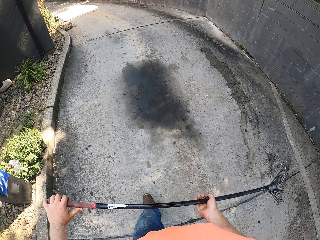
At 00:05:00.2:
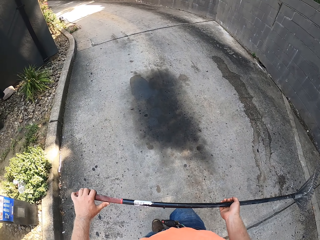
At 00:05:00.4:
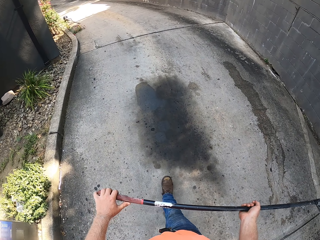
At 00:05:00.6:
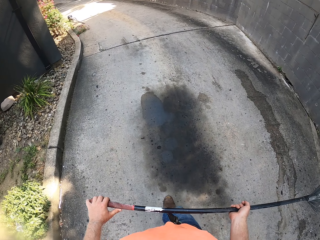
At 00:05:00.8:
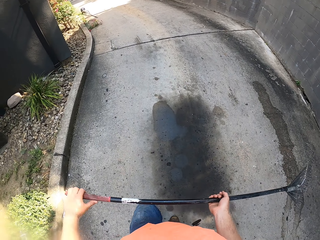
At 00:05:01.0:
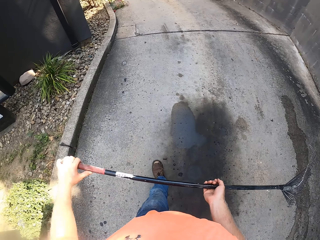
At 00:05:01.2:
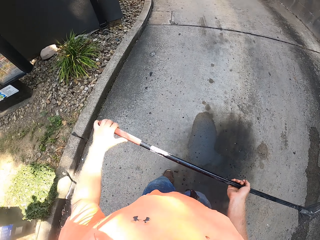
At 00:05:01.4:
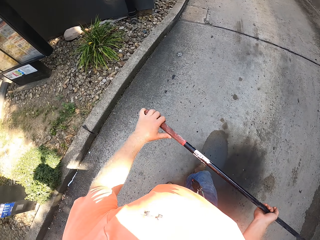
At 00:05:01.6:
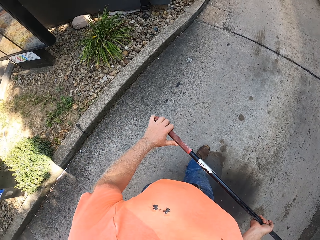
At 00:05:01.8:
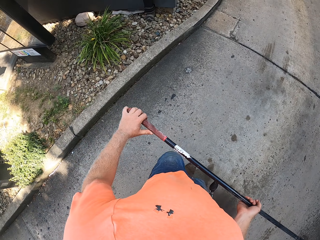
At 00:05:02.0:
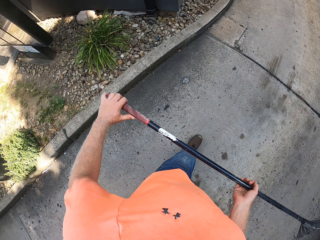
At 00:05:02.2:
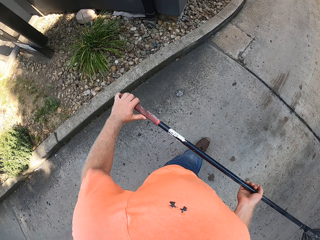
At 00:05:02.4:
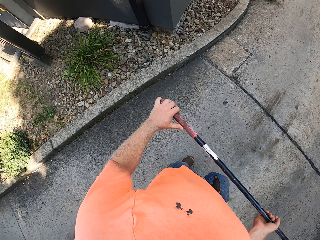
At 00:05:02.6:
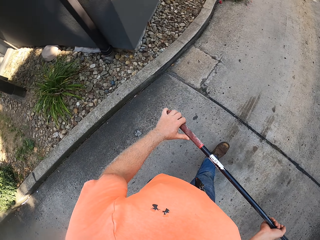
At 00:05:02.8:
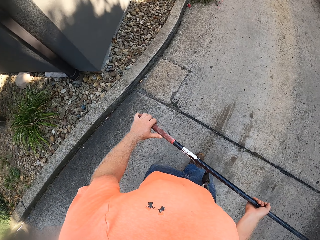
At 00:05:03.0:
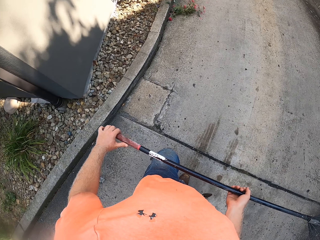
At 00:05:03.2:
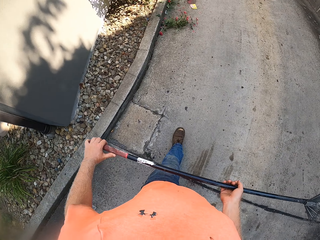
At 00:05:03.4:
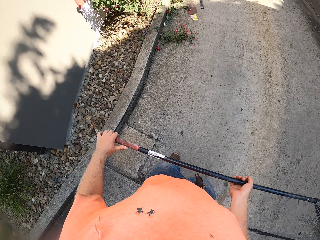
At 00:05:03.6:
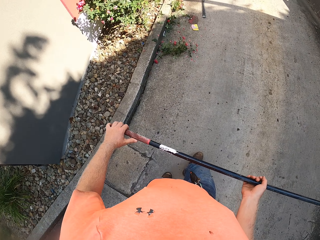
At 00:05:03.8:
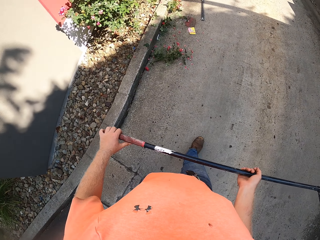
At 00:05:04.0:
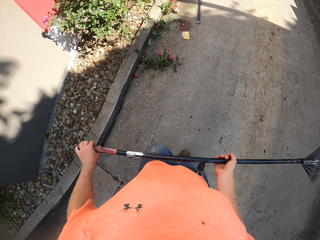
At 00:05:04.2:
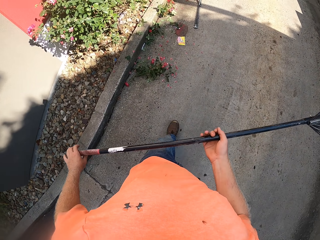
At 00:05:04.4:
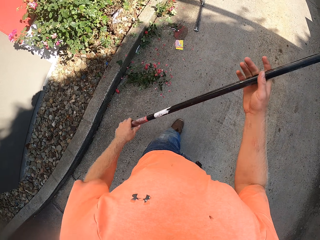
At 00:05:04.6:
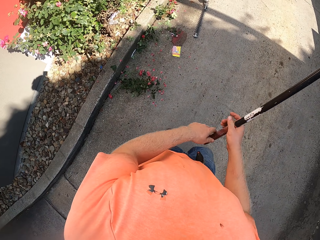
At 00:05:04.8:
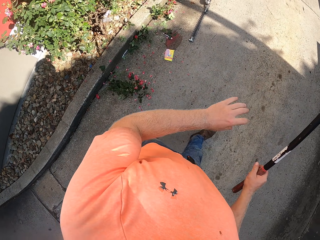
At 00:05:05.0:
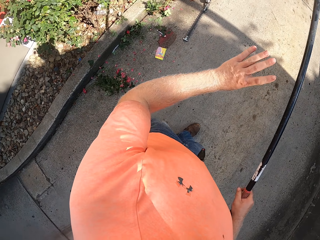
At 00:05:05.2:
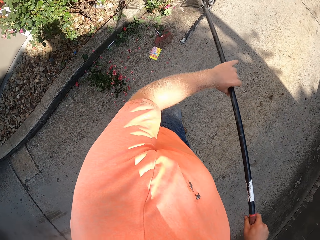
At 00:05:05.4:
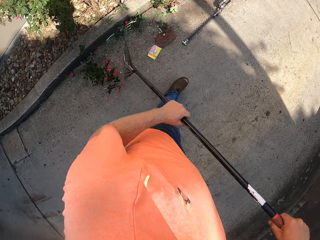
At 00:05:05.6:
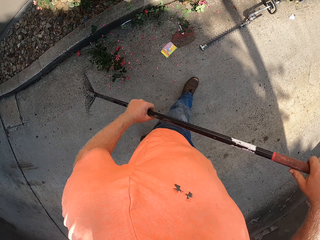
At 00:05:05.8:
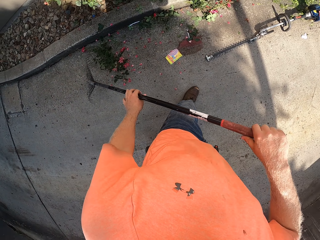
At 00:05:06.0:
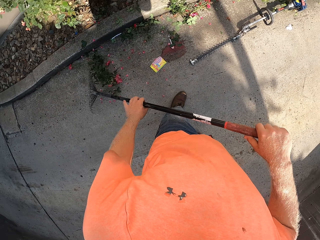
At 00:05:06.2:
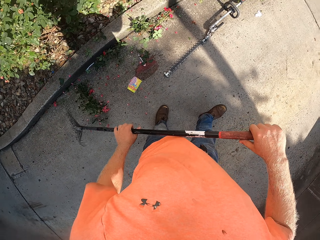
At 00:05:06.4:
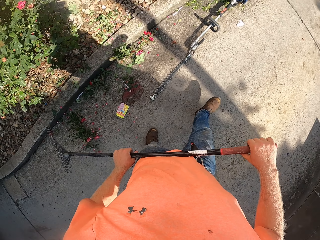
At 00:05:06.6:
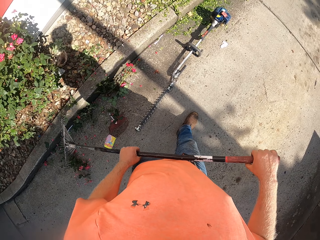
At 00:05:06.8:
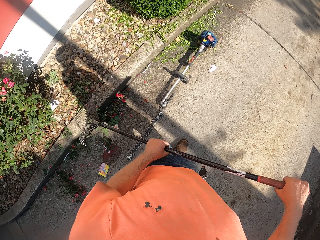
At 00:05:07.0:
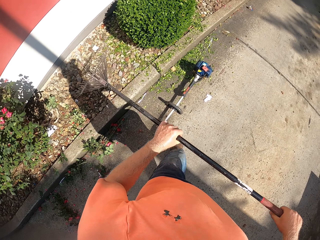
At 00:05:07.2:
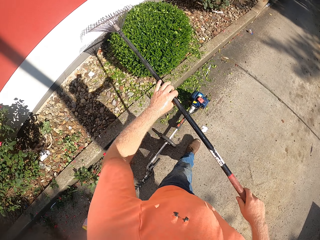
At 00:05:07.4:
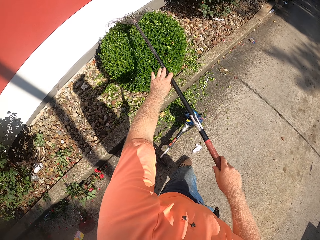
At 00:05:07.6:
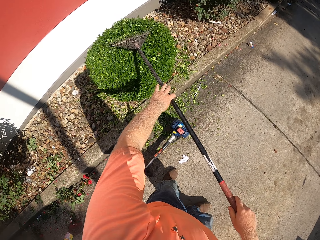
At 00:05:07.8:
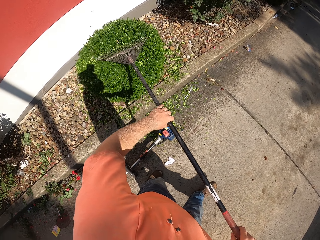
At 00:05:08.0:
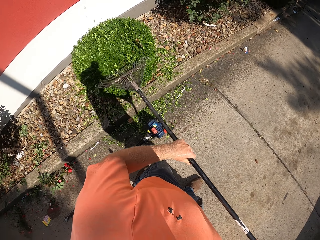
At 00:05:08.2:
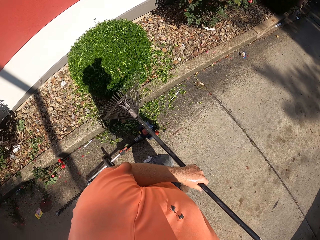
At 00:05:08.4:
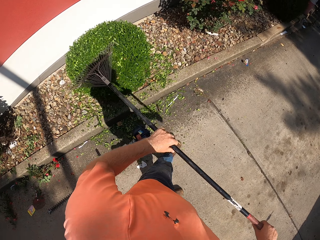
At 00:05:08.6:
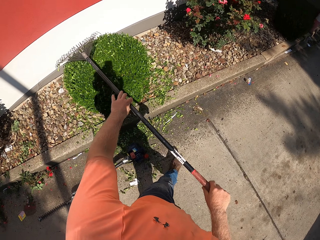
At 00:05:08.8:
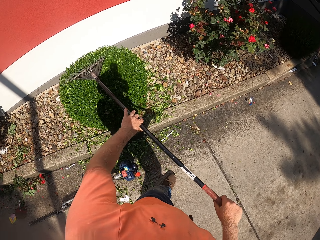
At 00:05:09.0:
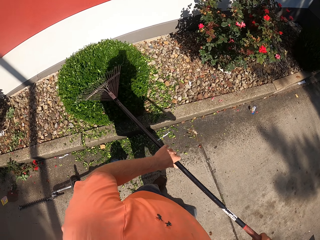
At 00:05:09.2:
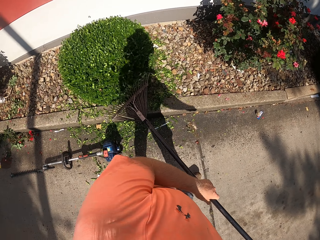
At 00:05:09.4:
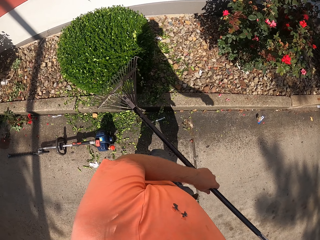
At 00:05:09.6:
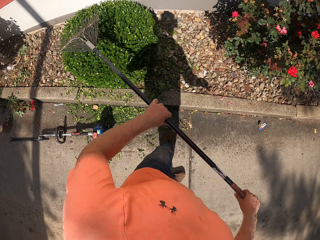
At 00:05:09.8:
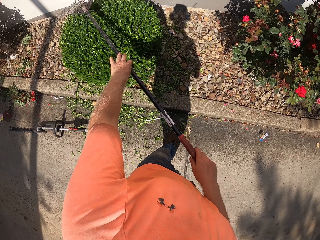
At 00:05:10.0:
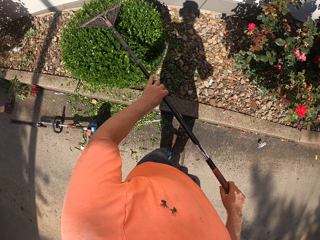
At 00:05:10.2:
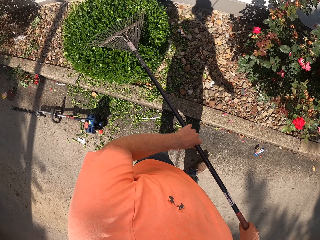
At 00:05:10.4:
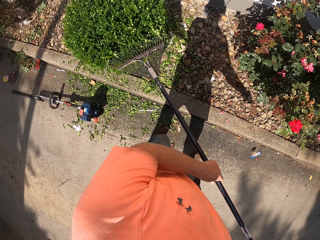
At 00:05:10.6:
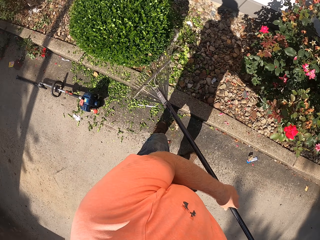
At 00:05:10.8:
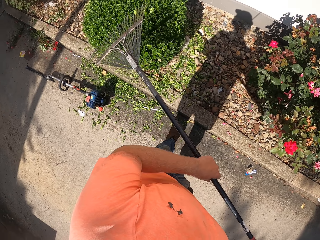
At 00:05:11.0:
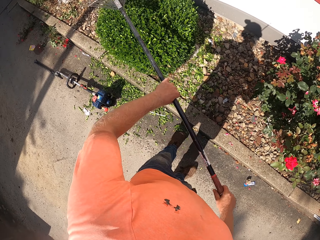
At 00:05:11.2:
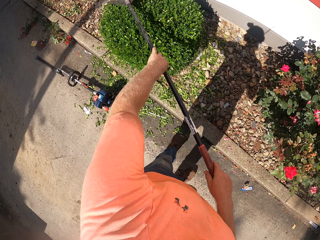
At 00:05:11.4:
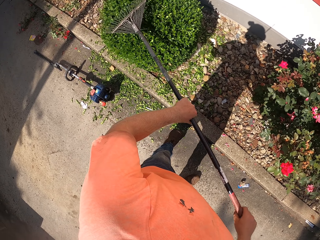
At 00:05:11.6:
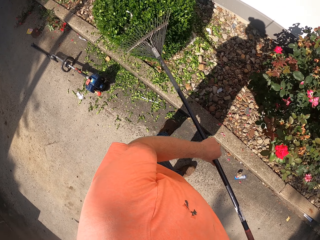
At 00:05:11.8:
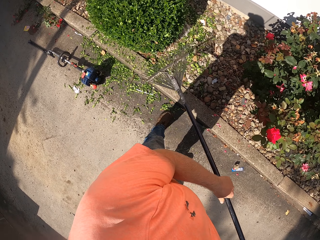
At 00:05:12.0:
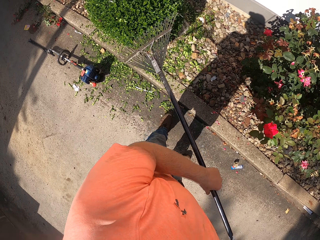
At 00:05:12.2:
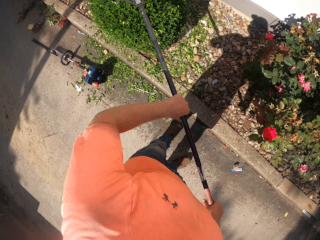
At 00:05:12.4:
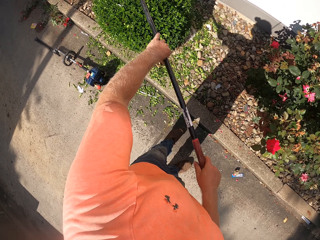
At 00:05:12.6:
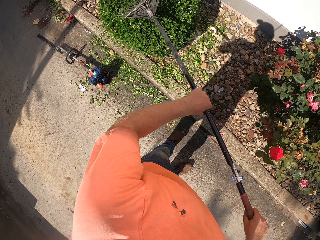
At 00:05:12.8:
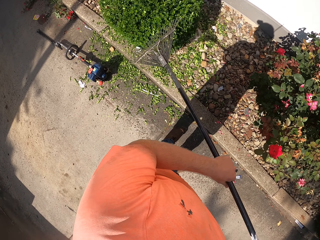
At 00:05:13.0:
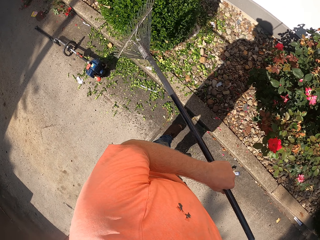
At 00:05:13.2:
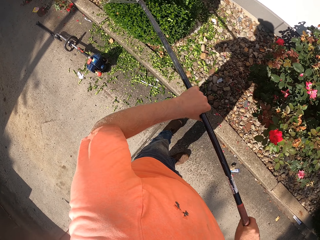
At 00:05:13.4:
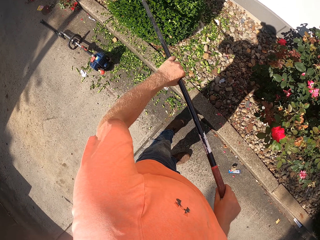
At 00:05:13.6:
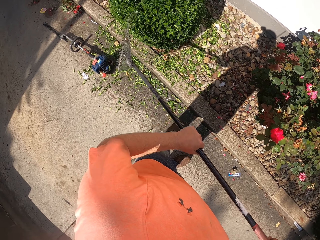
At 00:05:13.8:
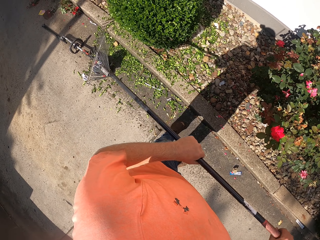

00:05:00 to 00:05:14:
The camera wearer looks at the left side of the road. He holds the rake with his left hand. He turns the garden rake. He touches a flower on the floor with the rake in his hands. He moves the cut-offs with the garden rake. He brushes off the shrub with the garden rake. He does so repeatedly.

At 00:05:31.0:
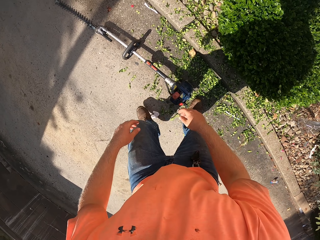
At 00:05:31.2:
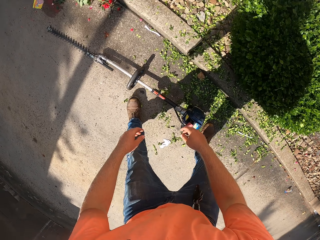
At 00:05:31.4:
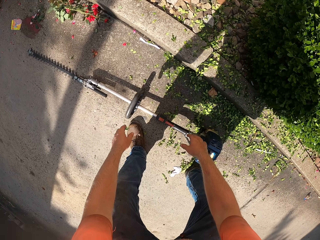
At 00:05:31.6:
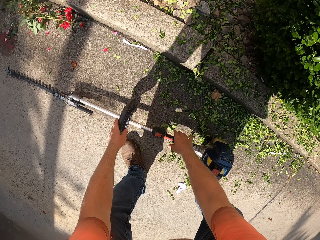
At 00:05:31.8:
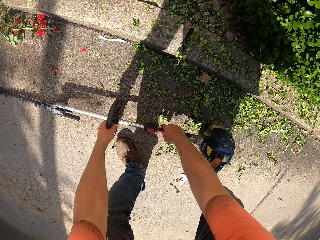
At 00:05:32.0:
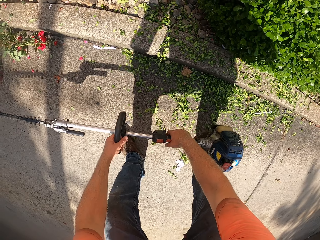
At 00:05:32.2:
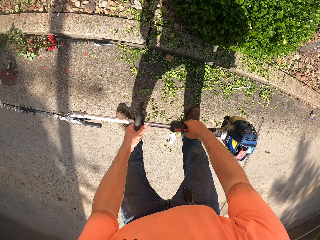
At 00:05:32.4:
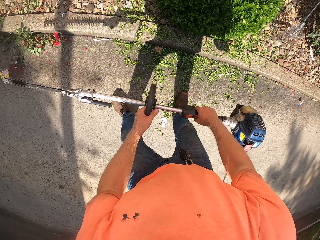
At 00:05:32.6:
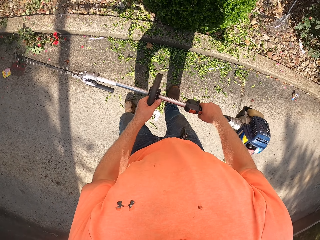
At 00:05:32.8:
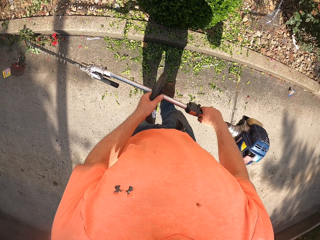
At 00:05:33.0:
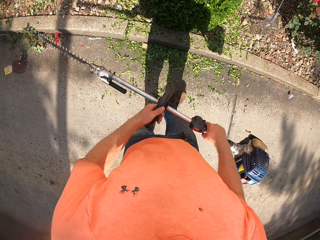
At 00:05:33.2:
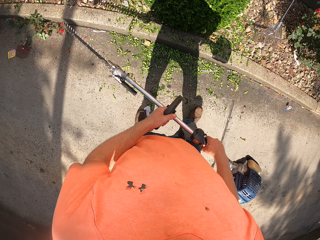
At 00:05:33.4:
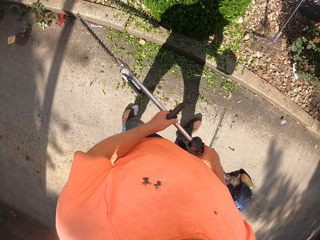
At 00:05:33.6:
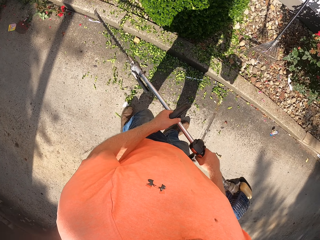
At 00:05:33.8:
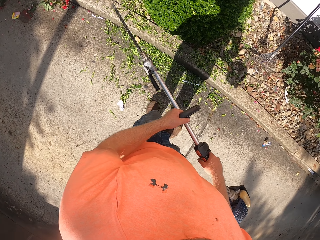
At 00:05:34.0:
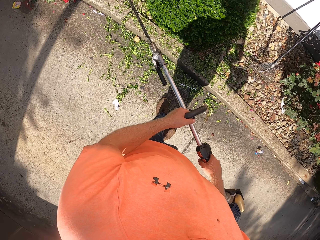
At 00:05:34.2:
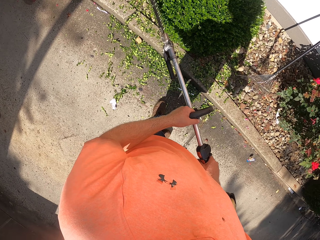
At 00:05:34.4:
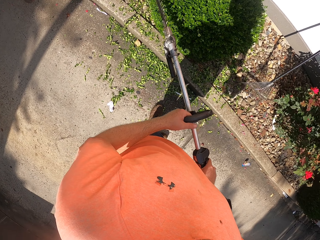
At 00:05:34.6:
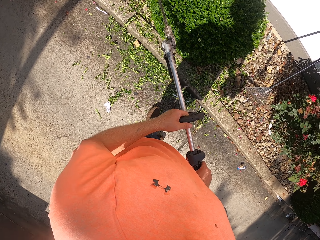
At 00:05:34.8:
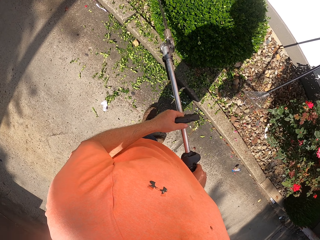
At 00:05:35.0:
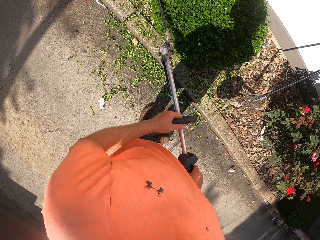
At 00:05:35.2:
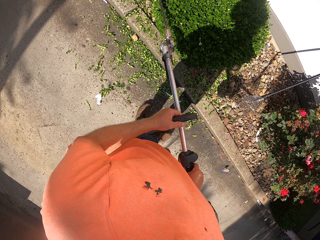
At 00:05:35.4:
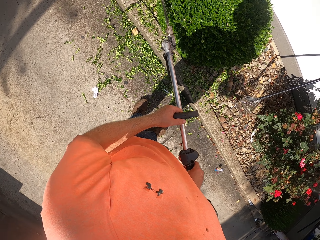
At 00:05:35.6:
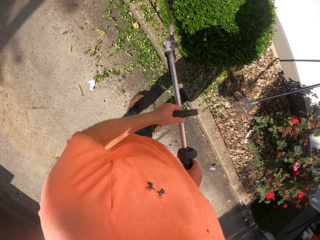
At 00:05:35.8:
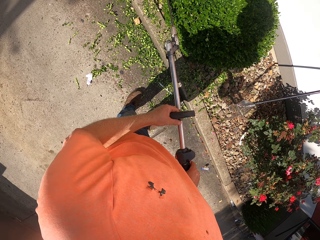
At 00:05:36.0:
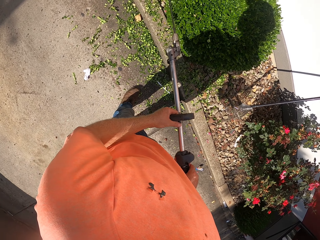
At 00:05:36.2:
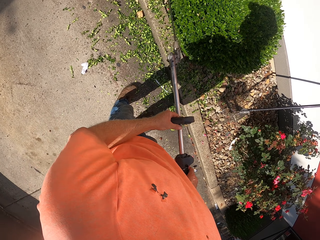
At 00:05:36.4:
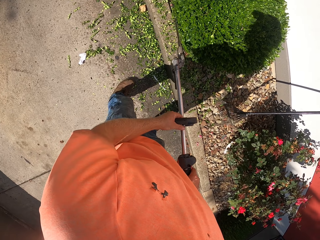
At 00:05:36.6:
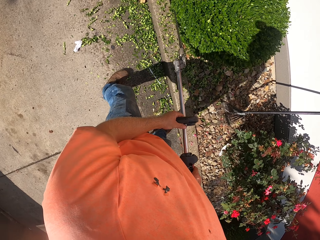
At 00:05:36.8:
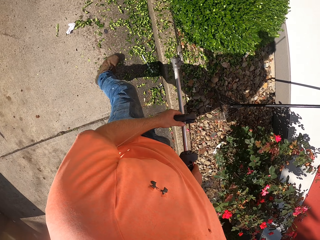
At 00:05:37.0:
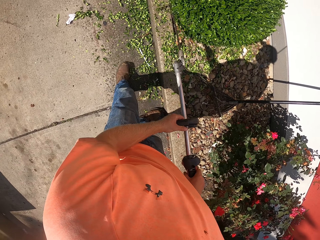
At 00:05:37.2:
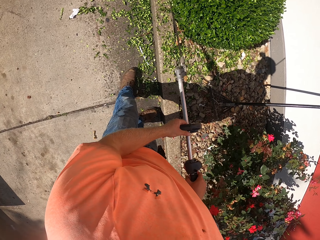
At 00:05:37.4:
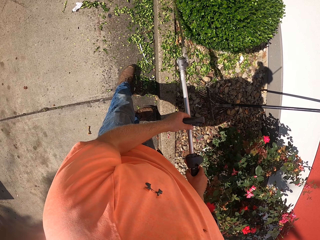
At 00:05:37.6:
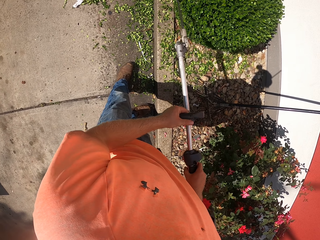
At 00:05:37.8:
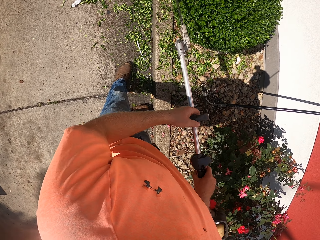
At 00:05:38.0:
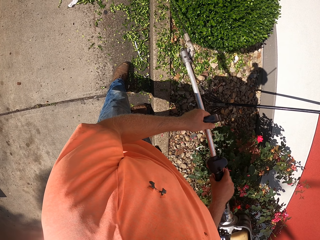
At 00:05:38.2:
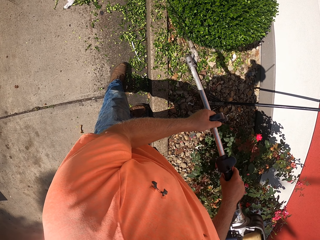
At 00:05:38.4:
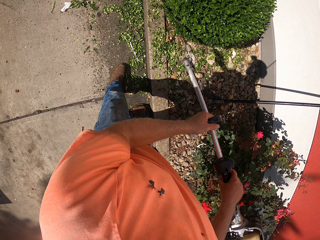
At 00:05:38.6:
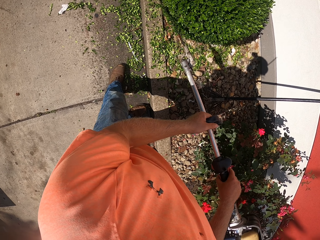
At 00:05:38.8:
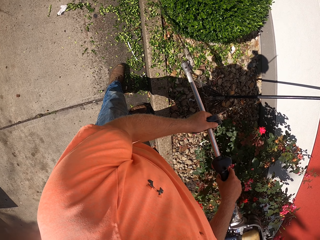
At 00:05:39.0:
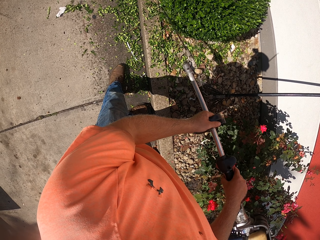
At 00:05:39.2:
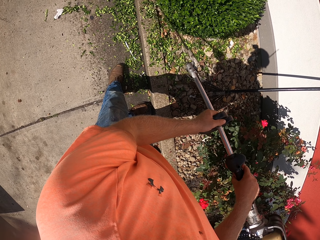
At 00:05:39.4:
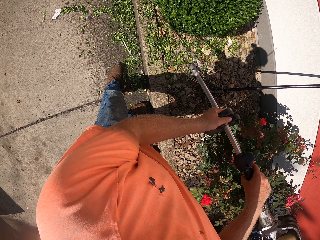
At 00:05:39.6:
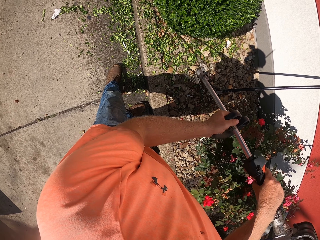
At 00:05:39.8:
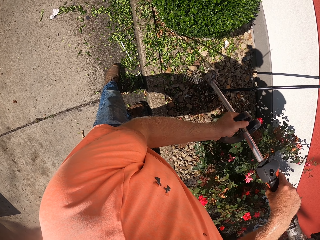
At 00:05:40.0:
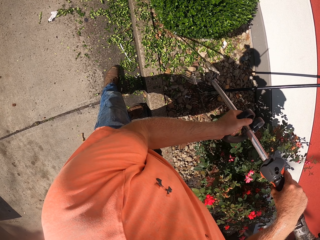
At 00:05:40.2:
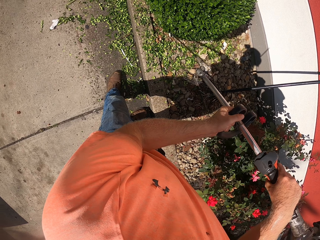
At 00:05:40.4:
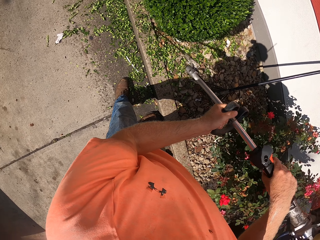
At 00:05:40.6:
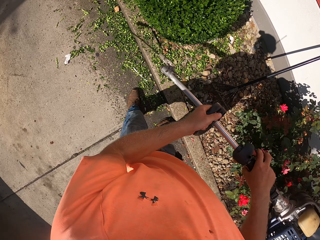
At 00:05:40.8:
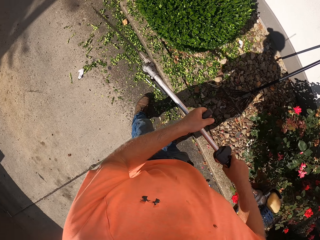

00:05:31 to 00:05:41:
The camera wearer picks up a hedge trimmer or edge cutting machine from the floor with both hands. He trims the flower with the hedge trimmer in his hands. He hits the flower with the hedge trimmer in his hands. He moves the edge cutting machine along the shrub.
